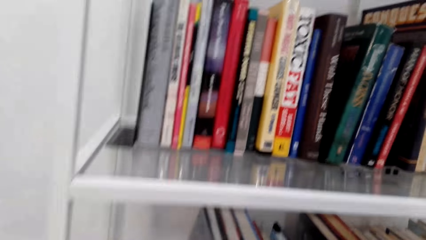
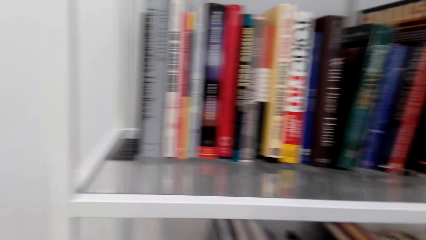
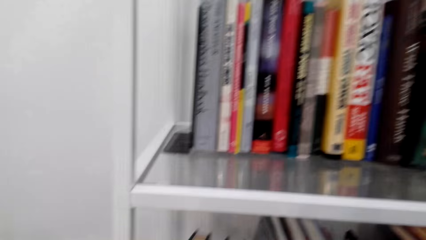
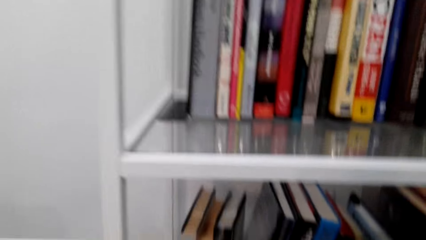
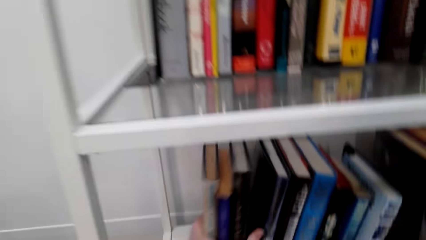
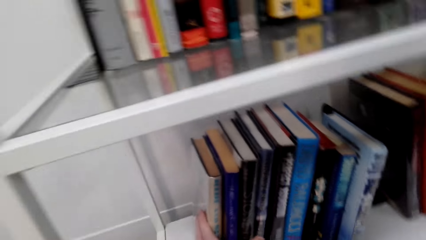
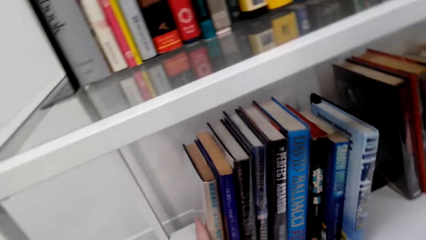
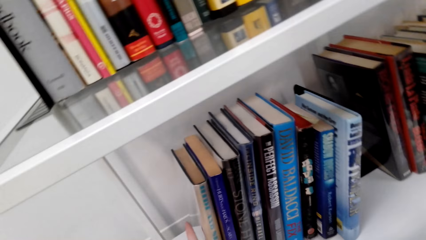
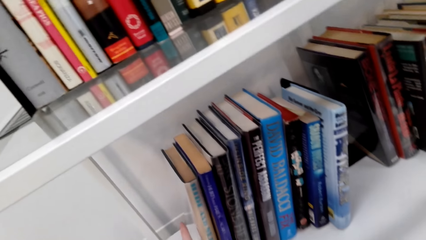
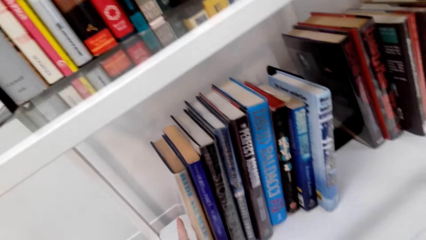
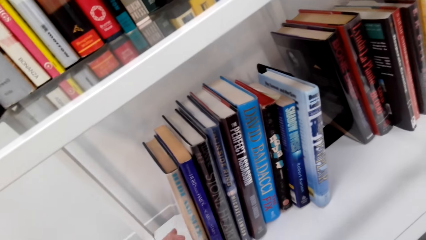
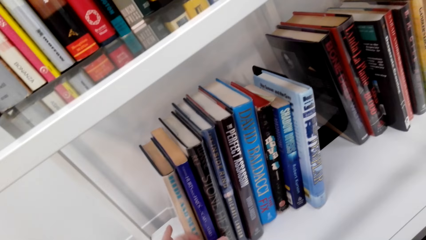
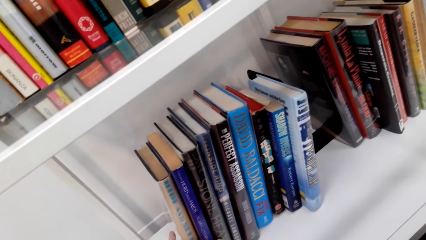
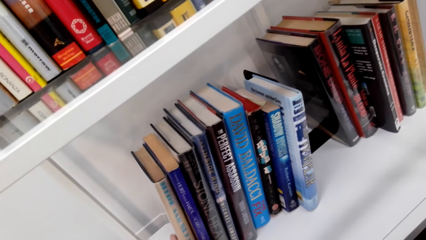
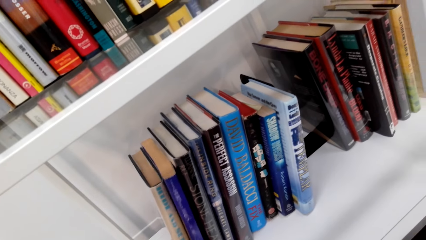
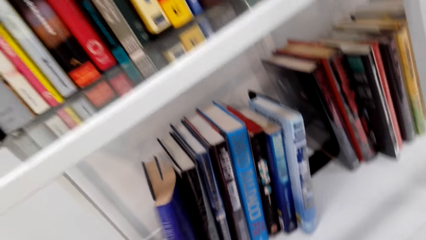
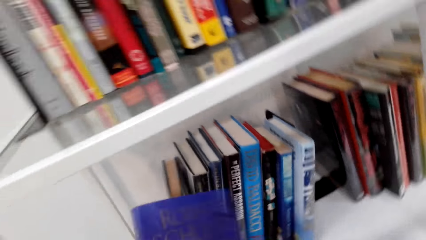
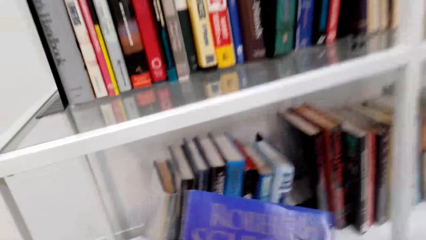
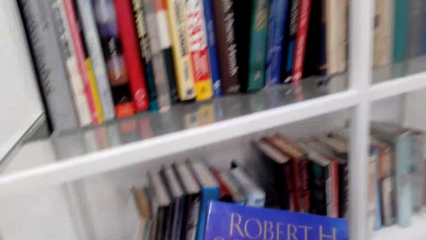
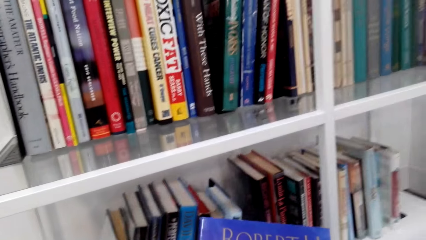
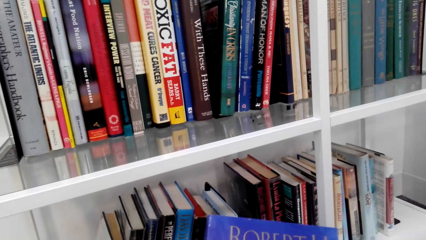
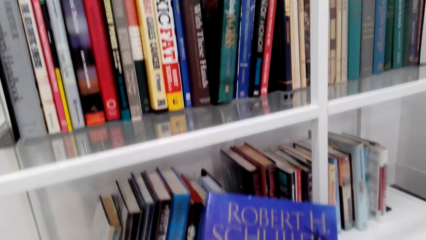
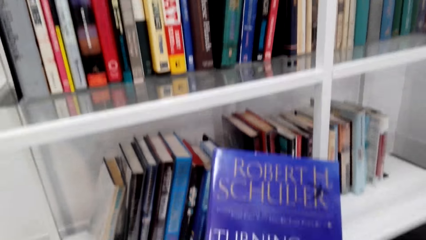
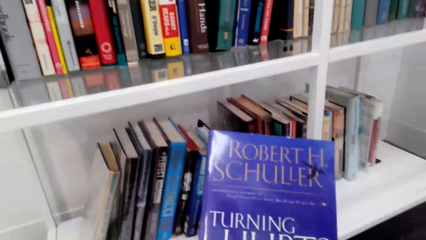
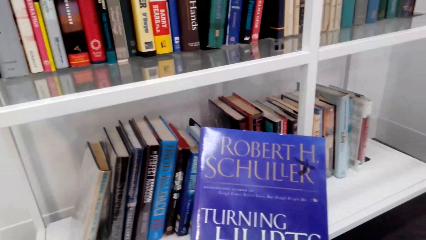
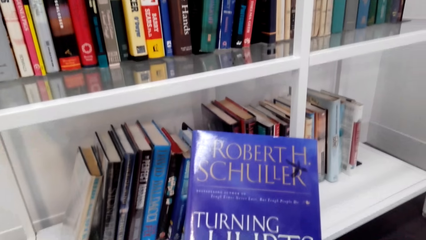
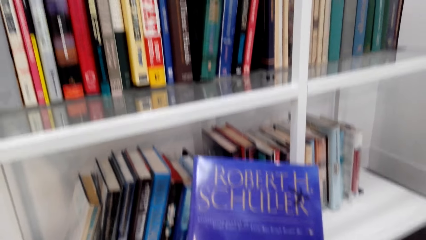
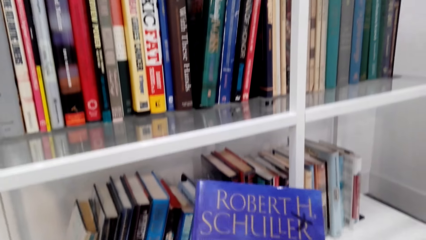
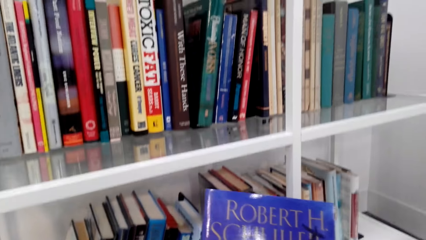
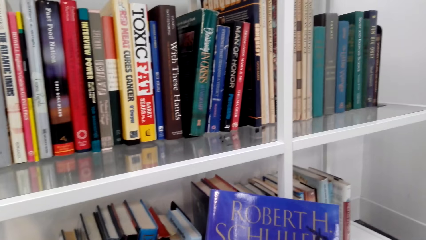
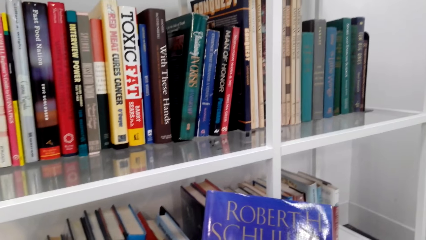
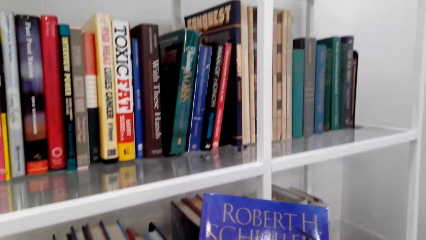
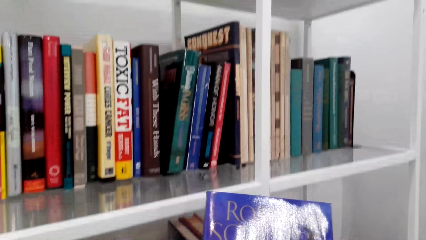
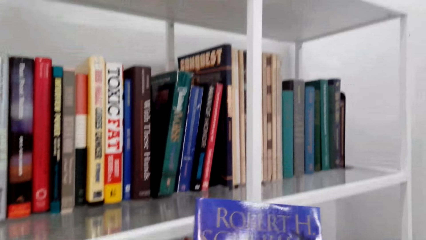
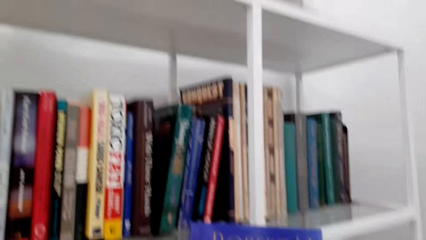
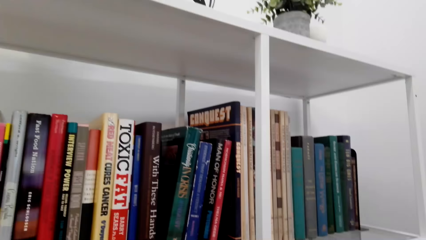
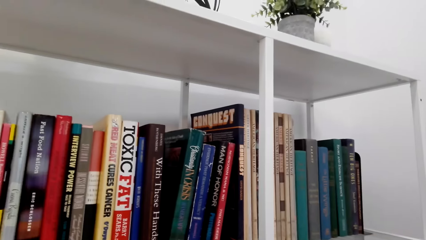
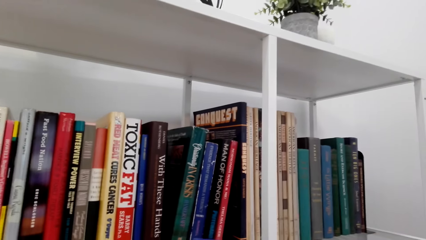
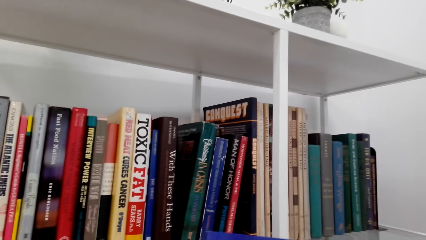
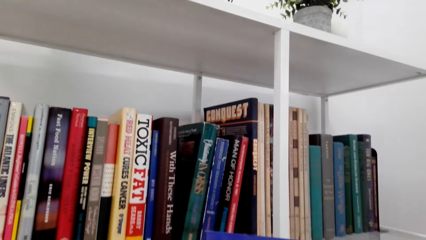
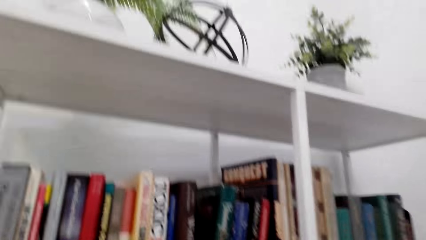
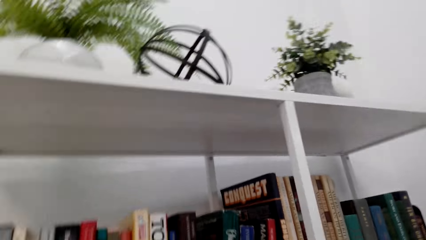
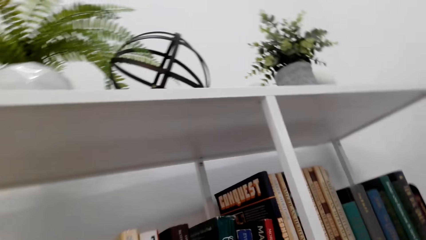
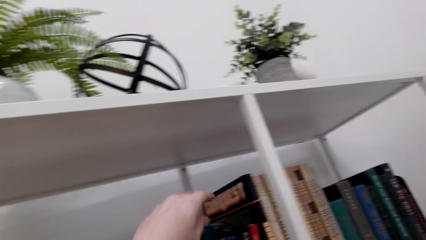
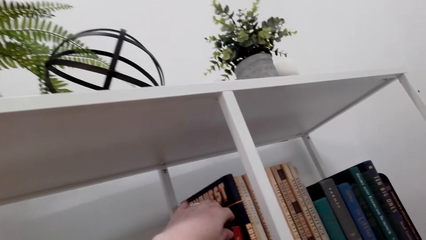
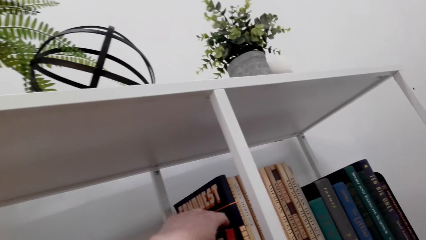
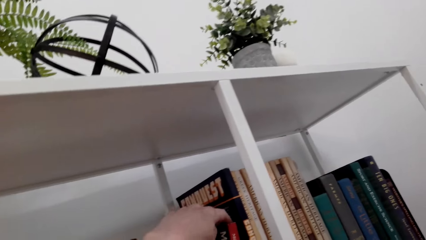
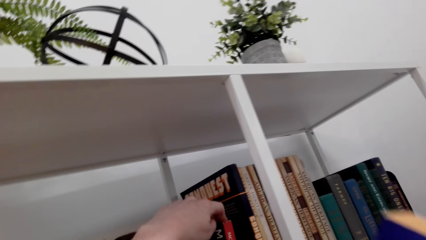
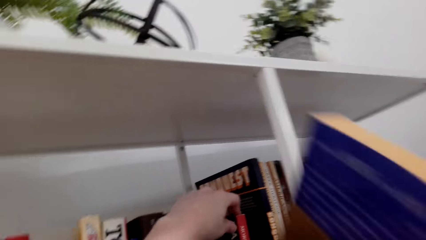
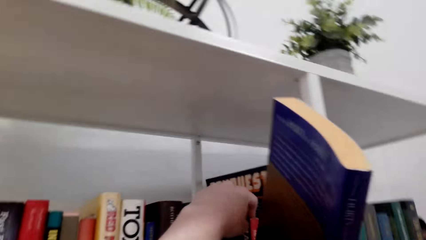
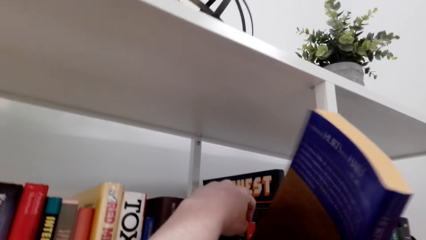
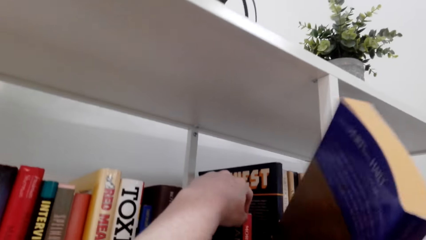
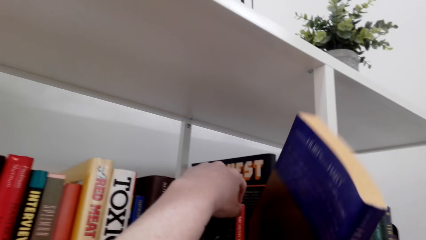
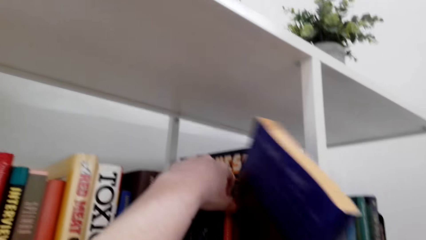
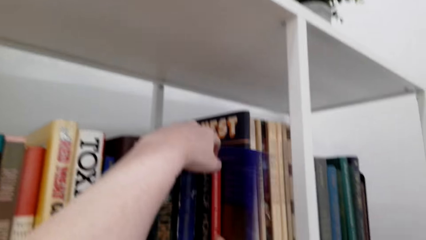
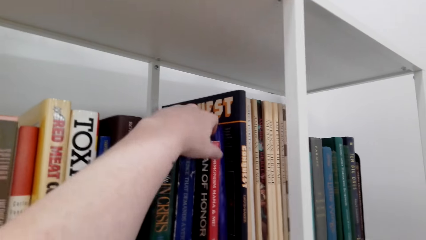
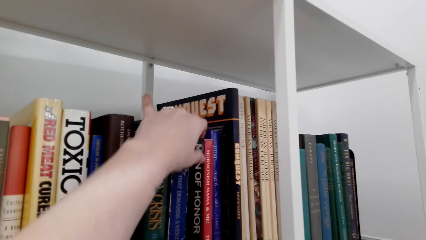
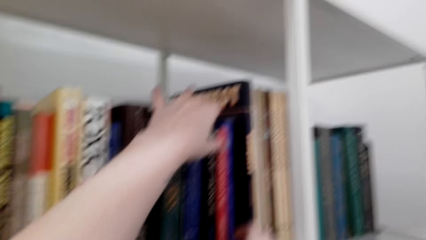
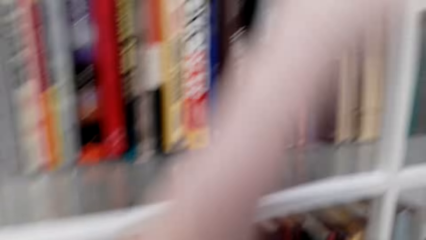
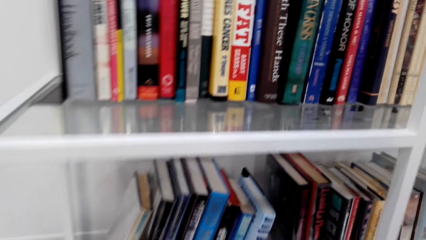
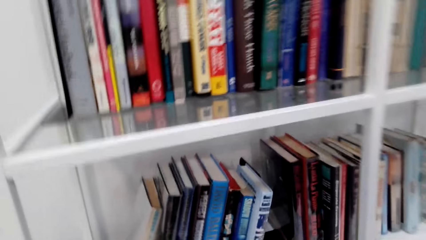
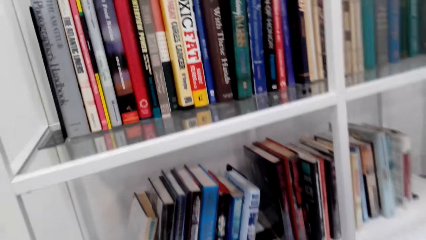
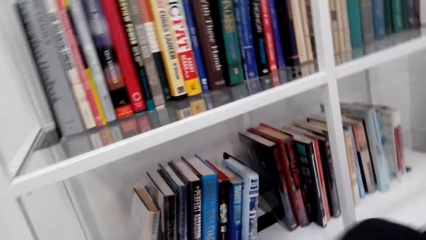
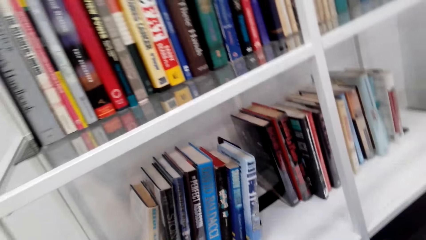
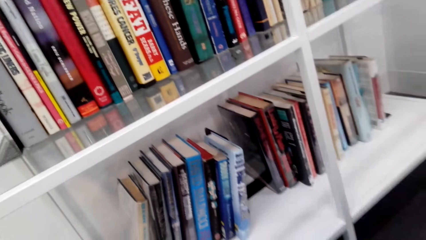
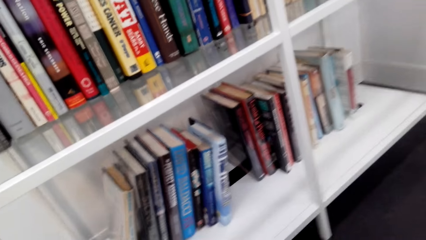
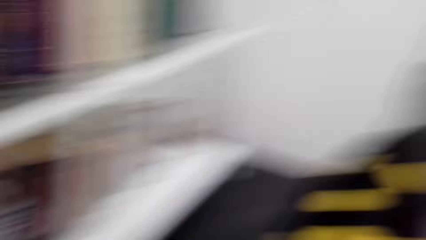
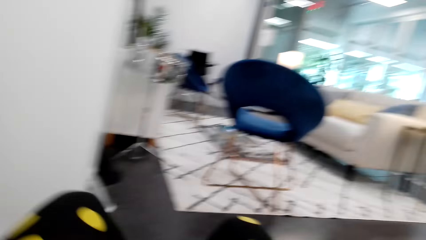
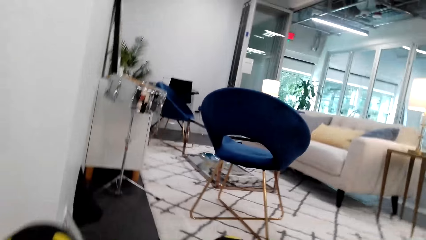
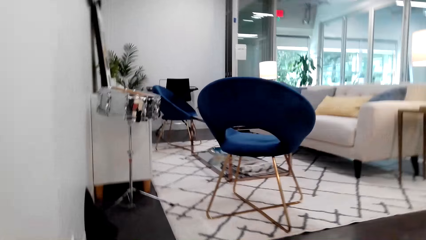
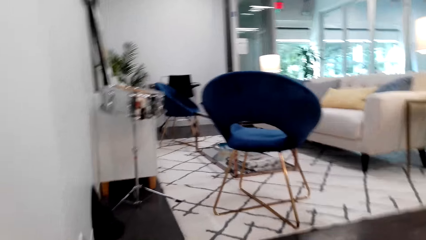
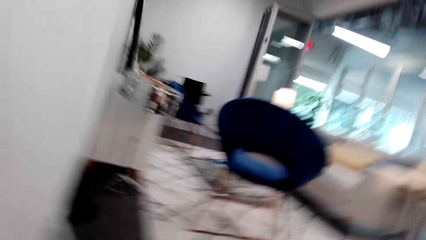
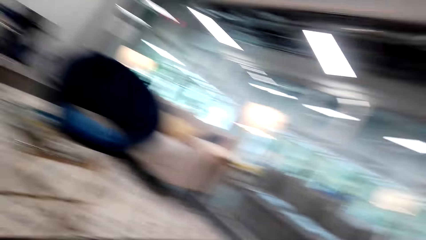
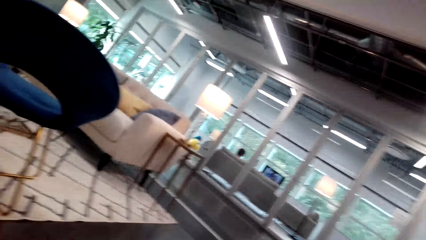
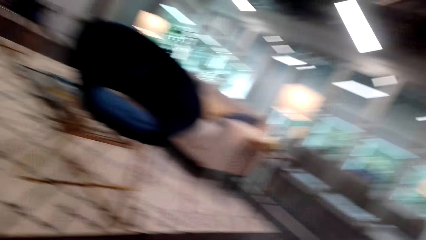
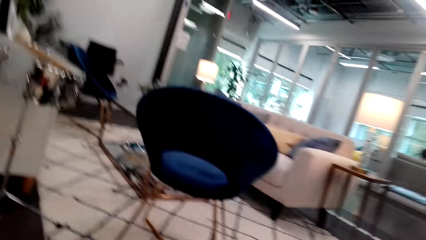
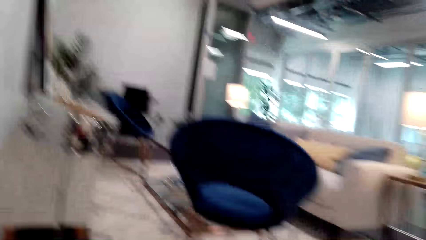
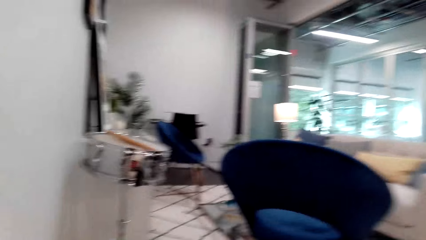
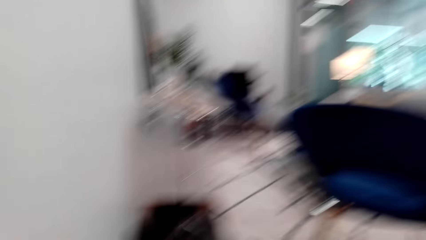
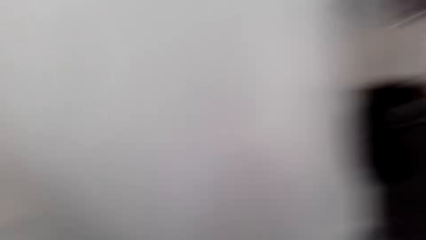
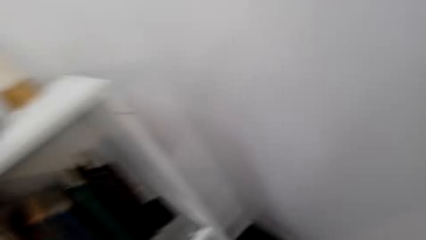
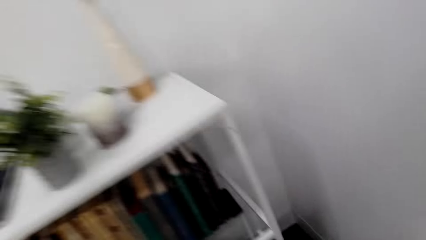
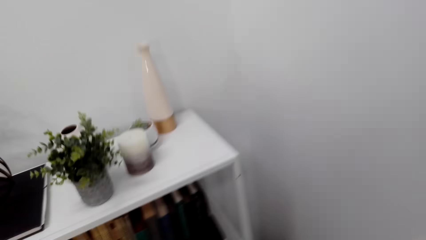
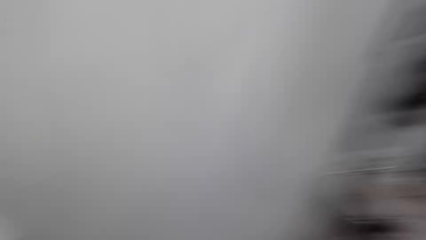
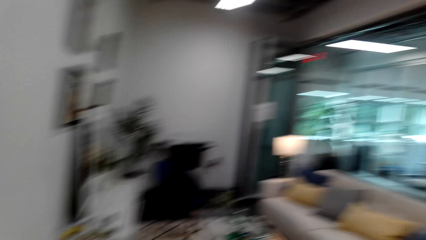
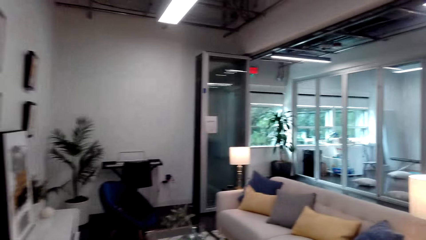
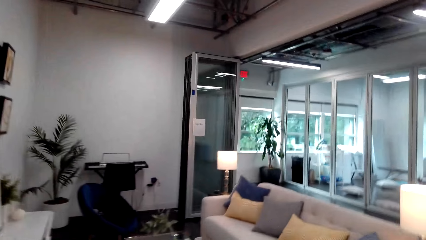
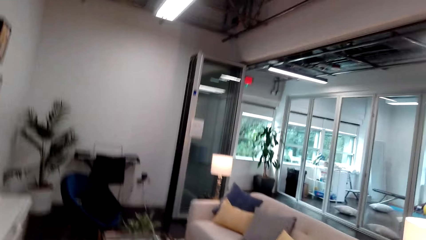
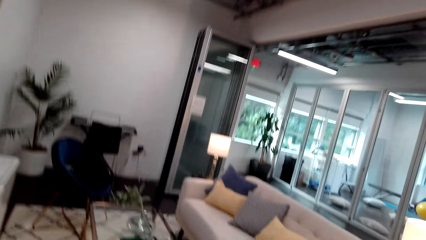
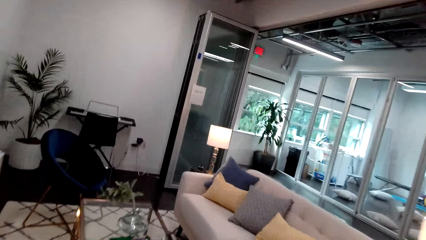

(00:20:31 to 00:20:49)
The camera wearer makes room on the bookshelf. They pick up a book from the shelf. They read the book cover. They put the book on the bookshelf. They interact with a lady.
